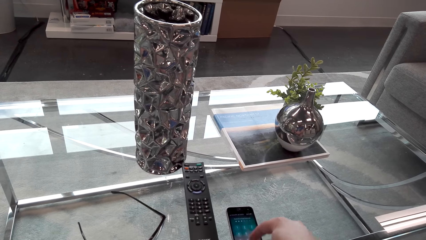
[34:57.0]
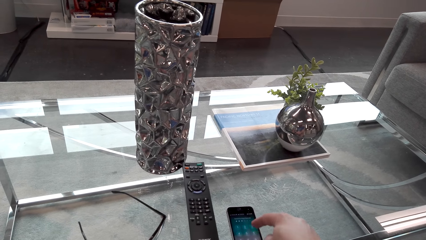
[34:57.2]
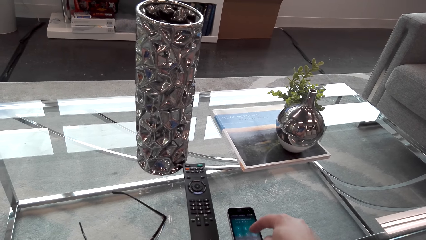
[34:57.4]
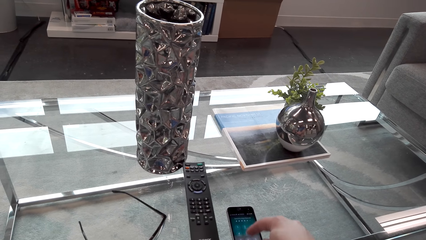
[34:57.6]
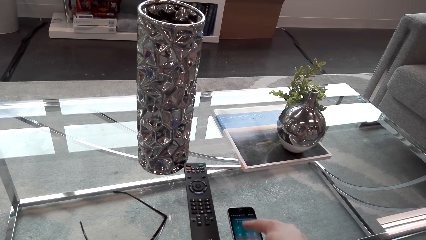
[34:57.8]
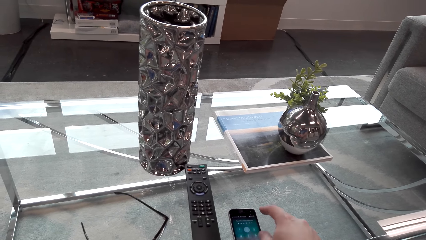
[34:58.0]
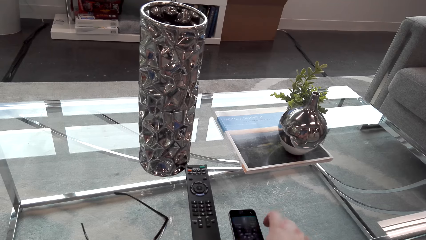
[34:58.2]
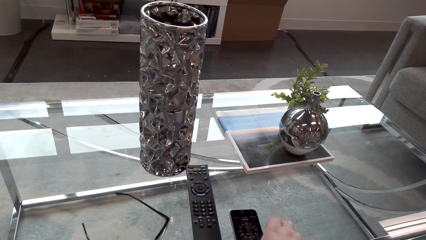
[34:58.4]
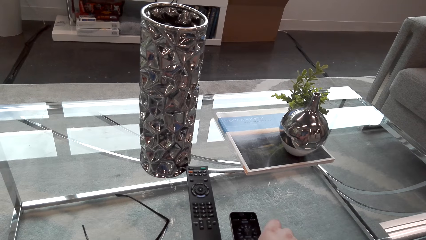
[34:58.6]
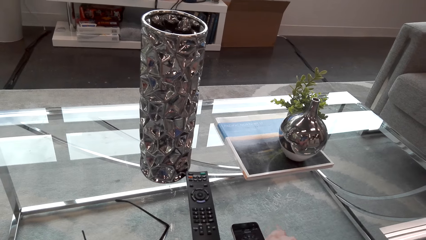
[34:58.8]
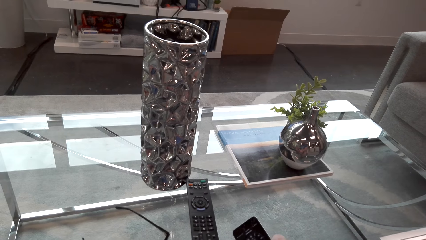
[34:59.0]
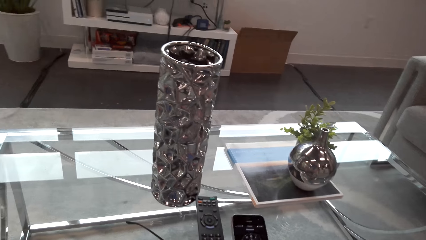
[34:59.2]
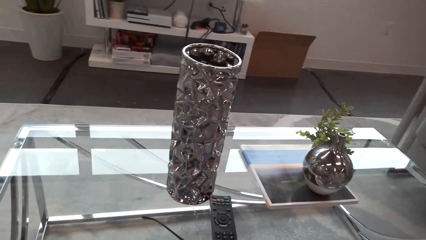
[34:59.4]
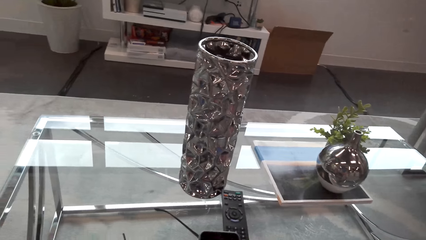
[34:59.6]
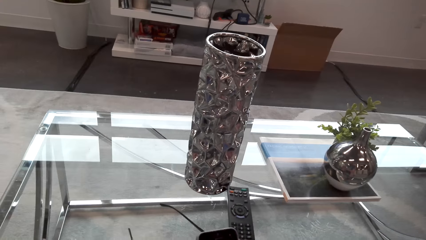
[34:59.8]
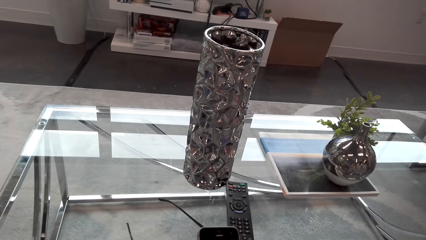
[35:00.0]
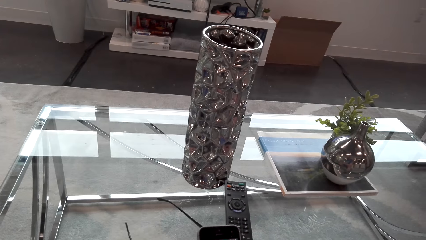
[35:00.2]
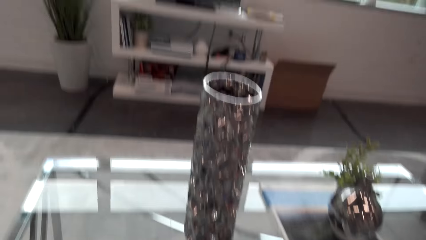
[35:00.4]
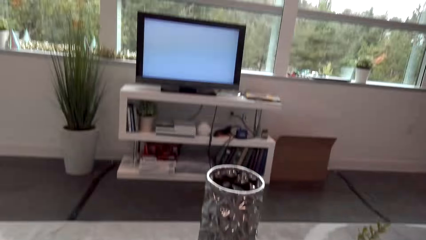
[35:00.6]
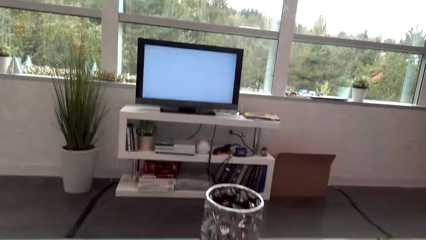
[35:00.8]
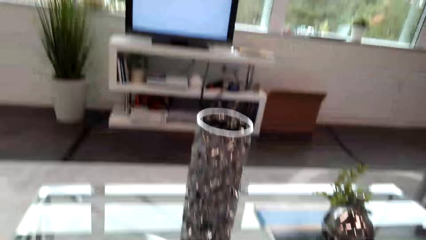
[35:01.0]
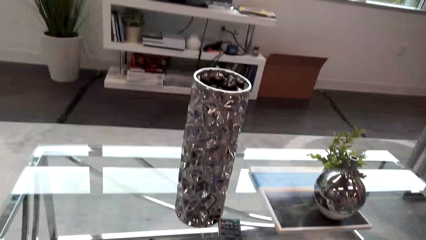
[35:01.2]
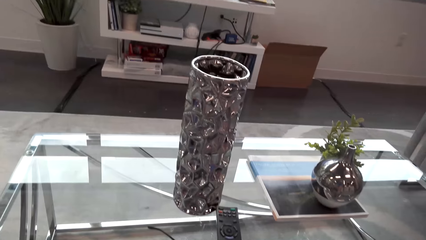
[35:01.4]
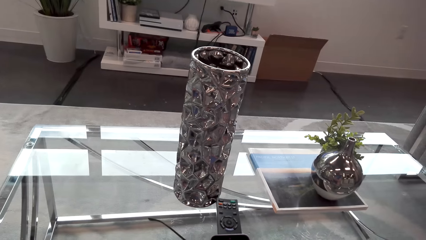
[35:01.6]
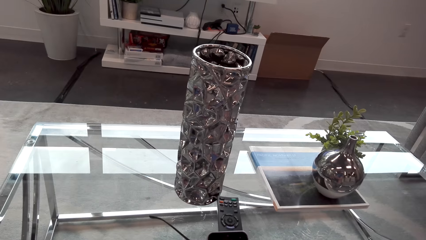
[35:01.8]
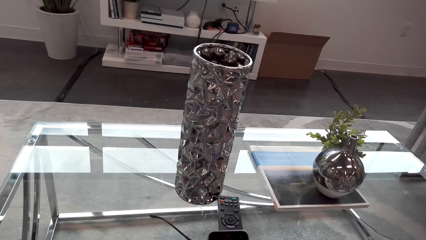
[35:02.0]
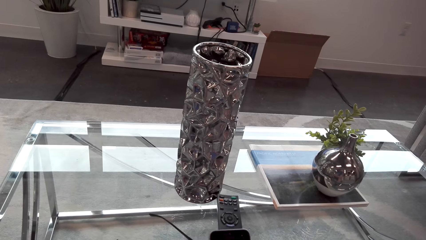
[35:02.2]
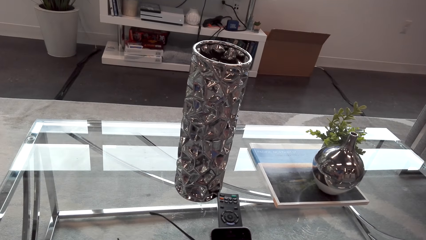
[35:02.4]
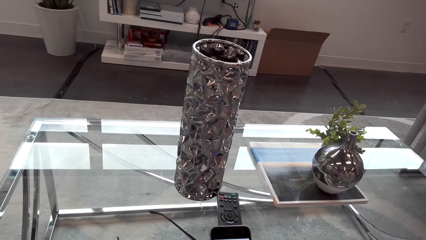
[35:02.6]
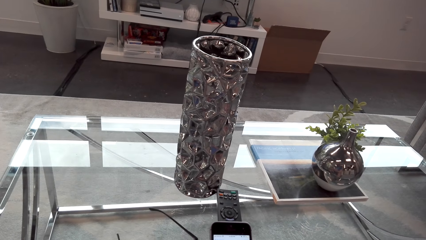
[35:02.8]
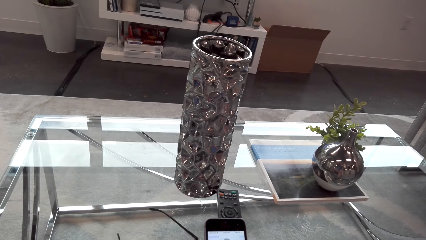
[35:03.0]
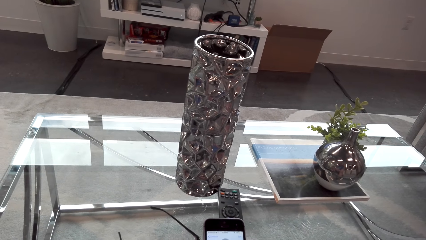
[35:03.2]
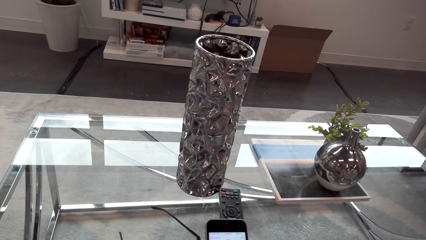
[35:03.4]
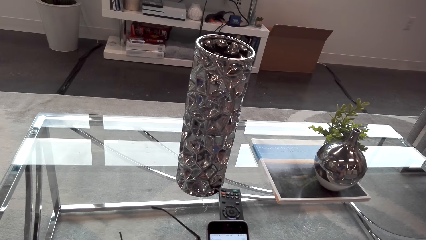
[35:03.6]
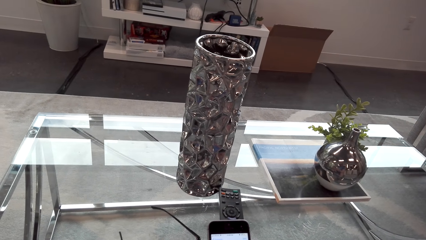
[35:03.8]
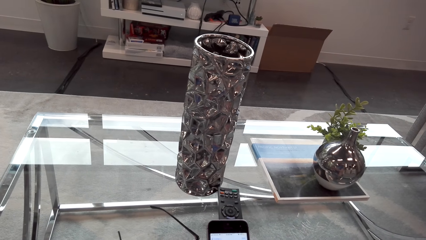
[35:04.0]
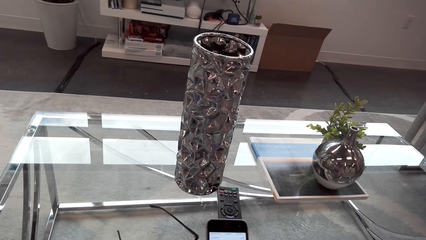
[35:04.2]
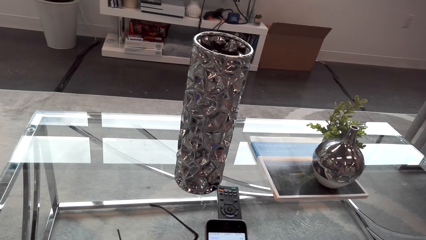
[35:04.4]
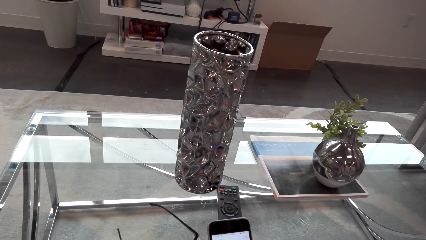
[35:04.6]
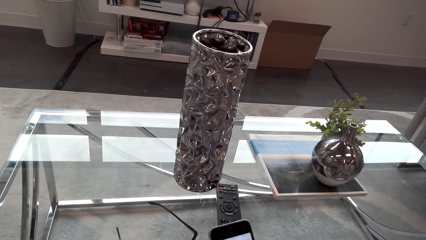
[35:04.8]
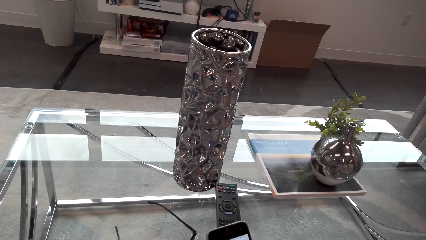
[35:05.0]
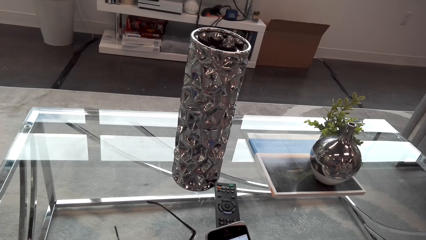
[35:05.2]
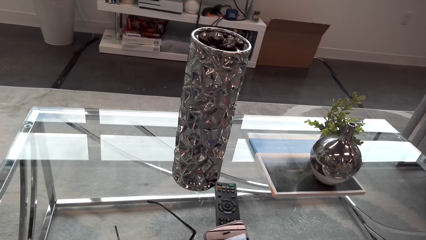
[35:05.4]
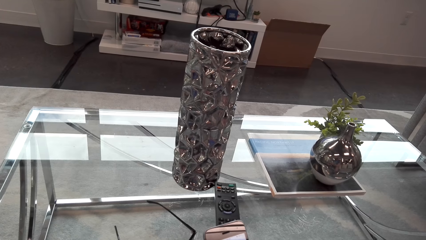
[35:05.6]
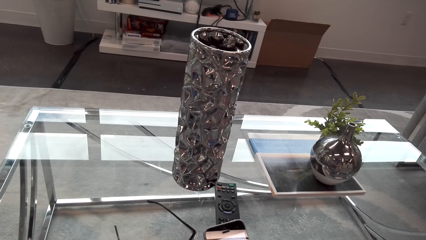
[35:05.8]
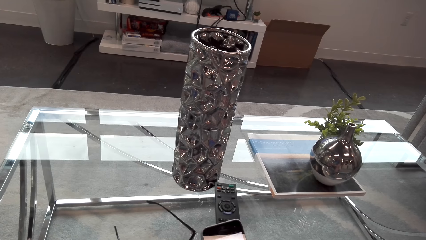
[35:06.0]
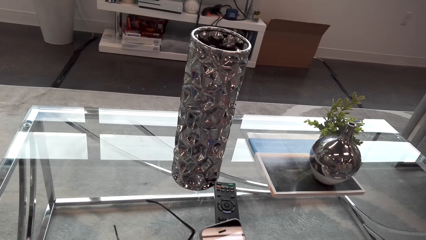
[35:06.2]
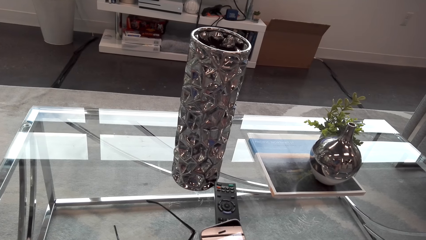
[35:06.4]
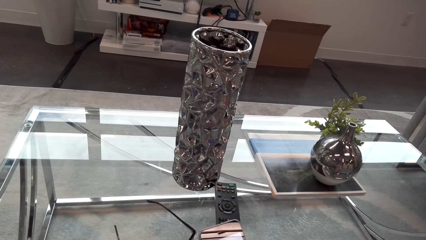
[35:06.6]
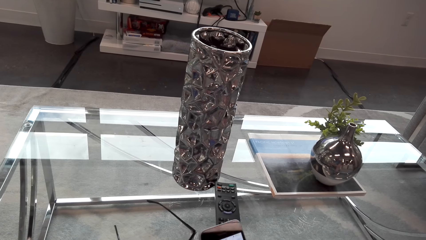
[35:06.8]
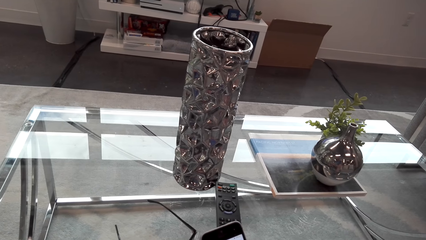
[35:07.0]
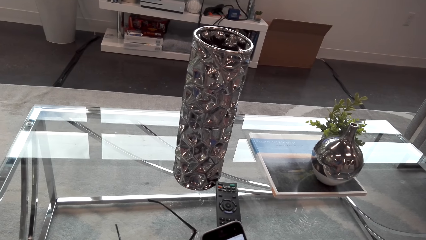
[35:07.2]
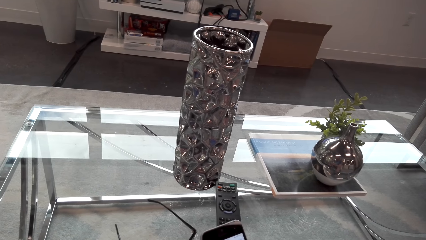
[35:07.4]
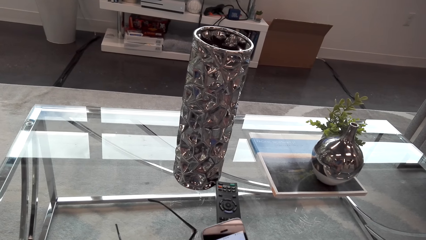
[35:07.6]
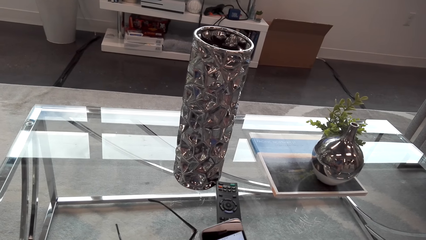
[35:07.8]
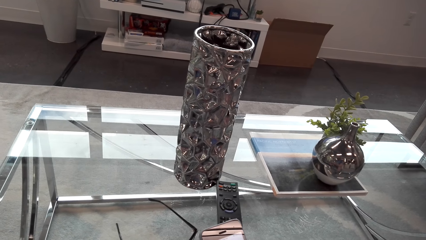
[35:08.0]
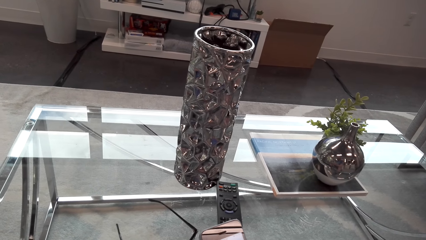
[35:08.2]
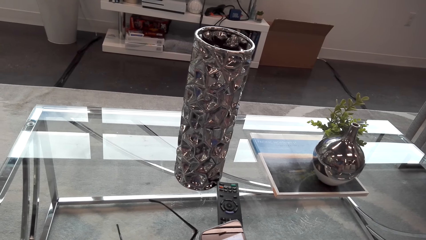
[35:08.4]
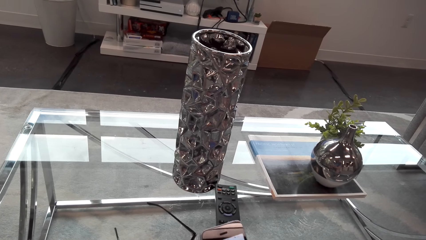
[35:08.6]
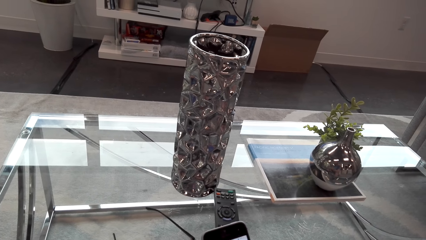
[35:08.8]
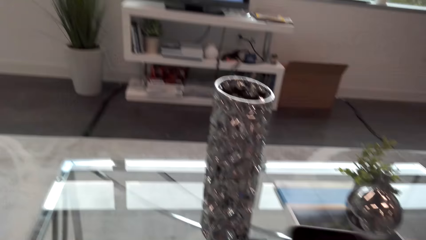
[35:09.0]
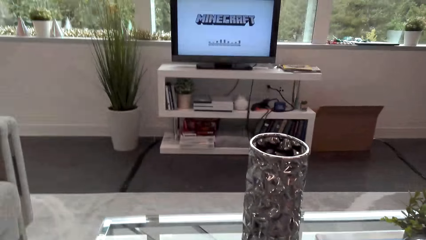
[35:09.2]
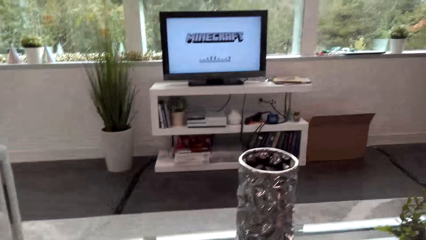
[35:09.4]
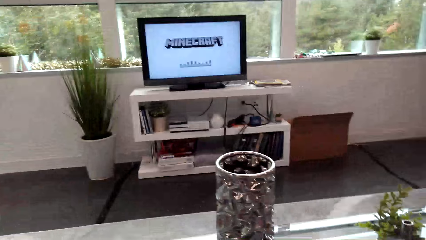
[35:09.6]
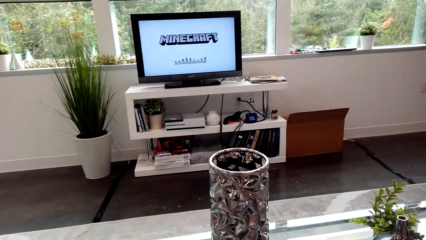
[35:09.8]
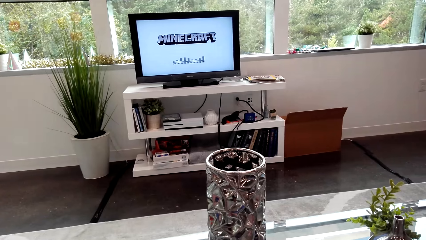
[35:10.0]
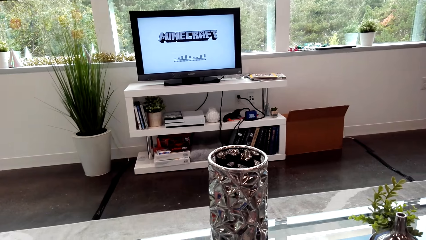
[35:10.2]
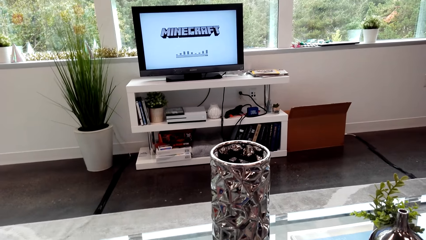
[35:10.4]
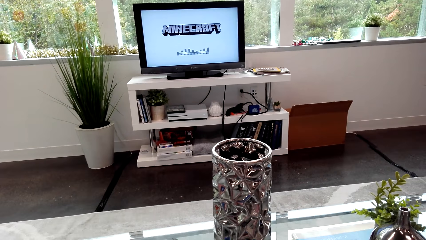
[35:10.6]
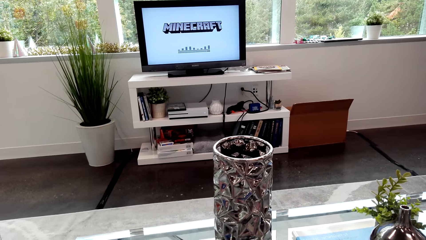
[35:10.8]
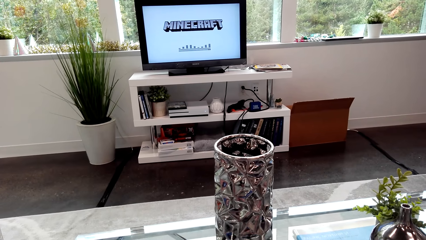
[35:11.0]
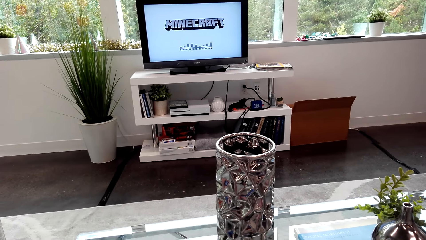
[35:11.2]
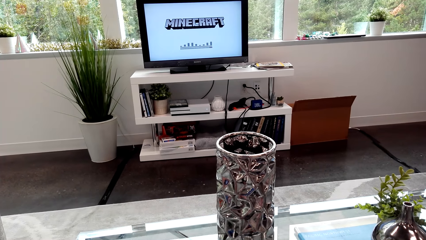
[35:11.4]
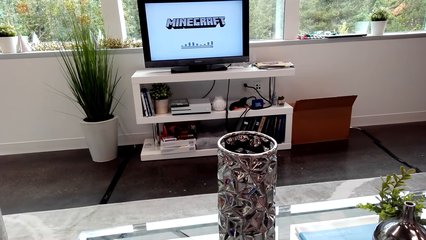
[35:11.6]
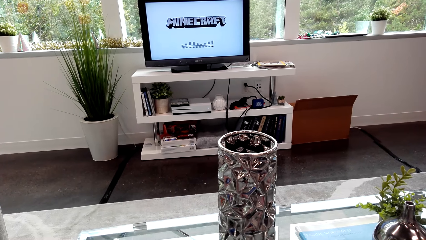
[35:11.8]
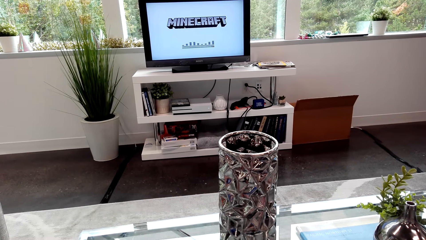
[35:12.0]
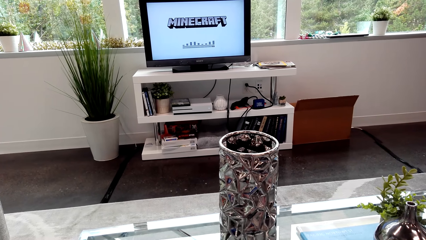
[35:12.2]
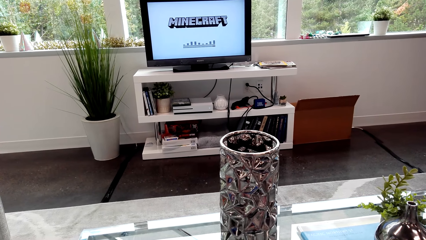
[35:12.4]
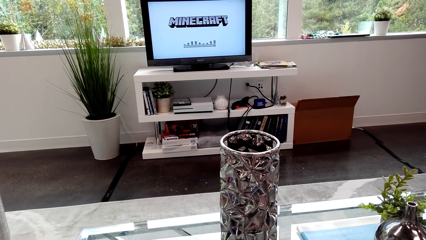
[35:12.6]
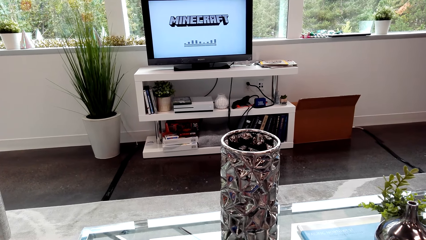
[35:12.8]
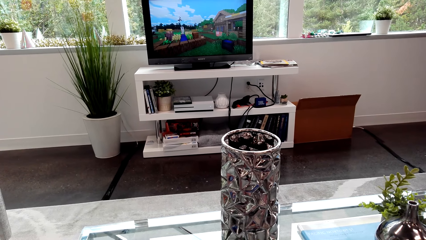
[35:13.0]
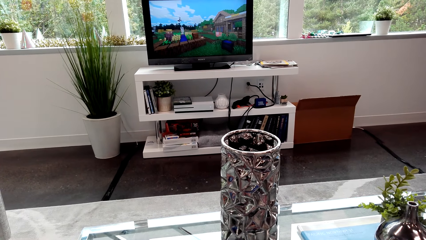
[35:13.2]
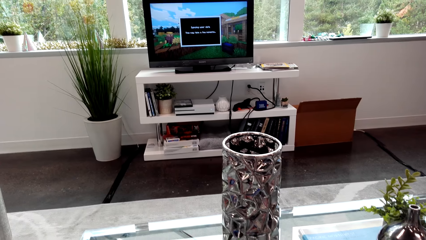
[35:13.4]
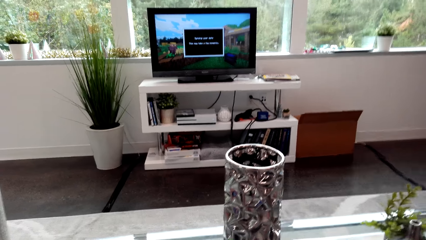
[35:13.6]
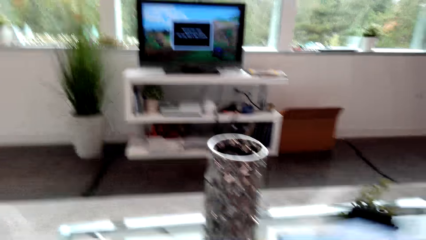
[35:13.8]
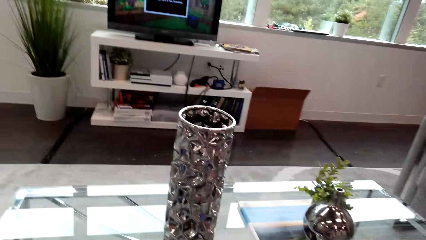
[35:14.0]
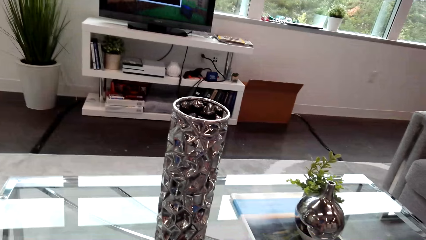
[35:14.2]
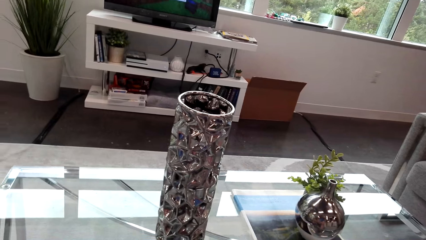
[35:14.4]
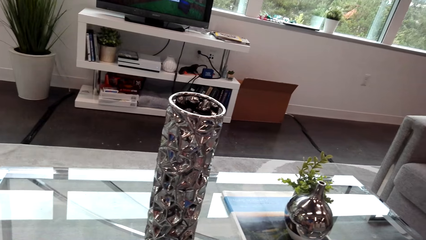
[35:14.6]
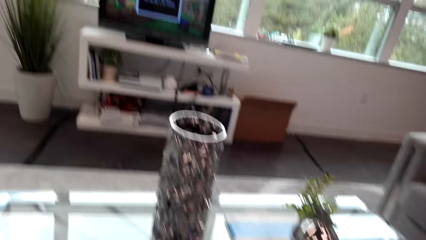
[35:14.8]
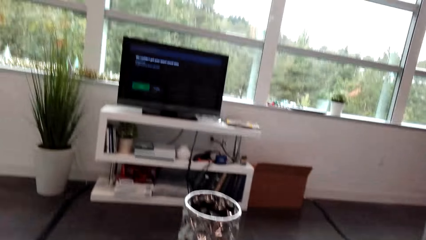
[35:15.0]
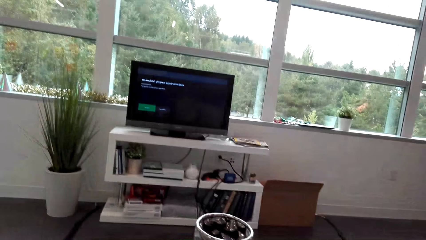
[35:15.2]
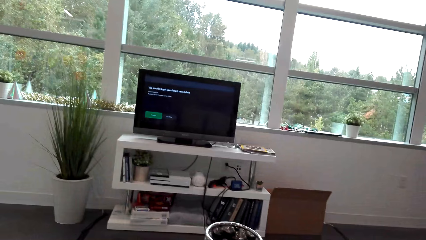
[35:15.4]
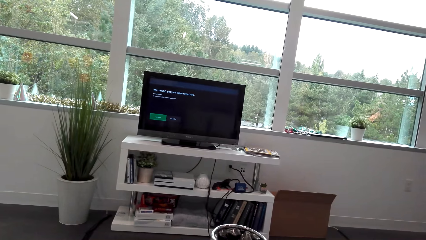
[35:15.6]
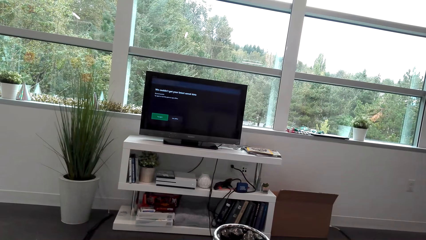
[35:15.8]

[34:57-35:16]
The camera wearer picks up the phone. They look around. They operate the phone on the table. They operate a television and look at the television.
